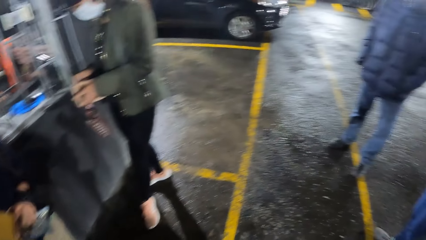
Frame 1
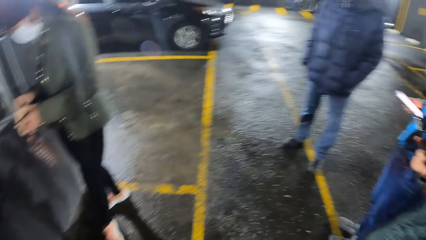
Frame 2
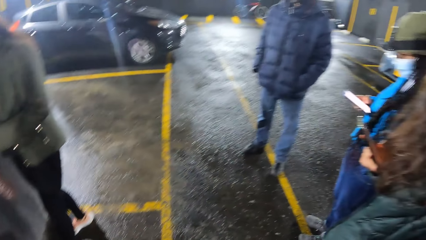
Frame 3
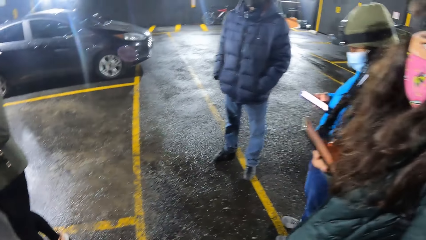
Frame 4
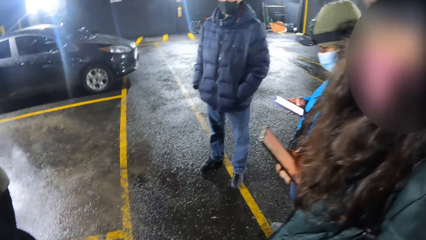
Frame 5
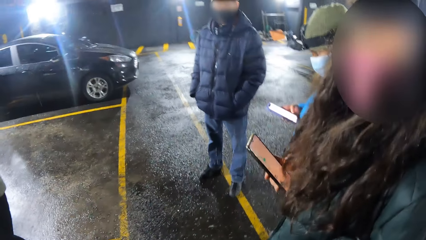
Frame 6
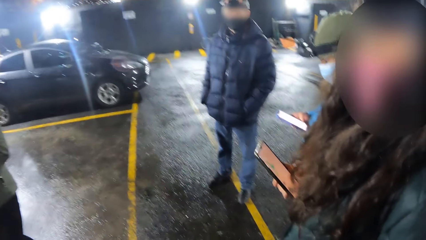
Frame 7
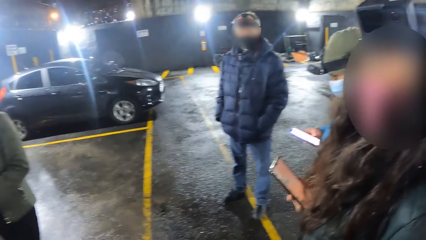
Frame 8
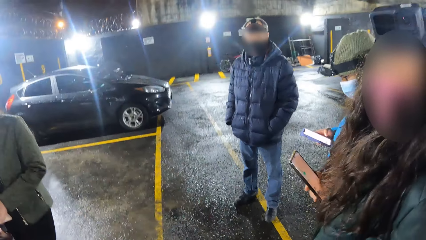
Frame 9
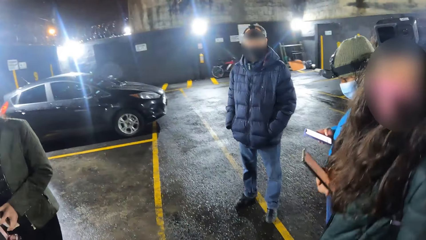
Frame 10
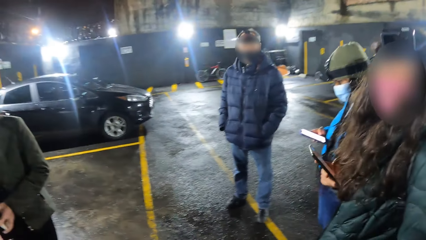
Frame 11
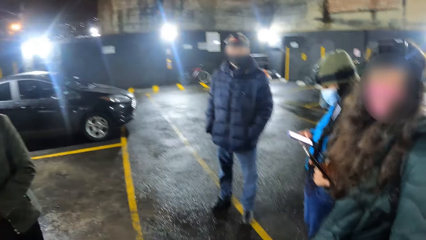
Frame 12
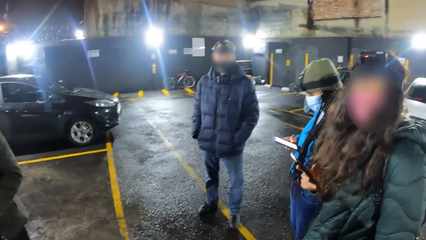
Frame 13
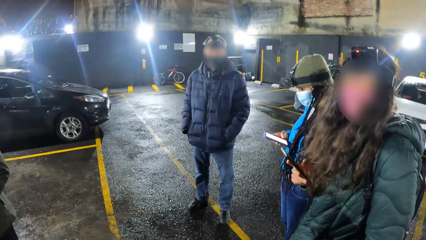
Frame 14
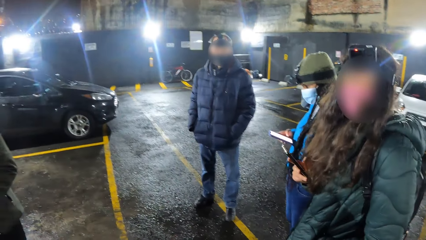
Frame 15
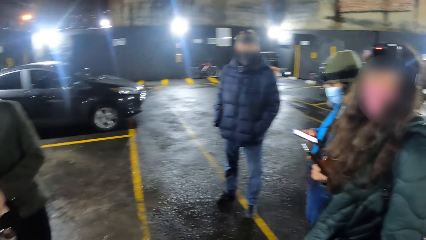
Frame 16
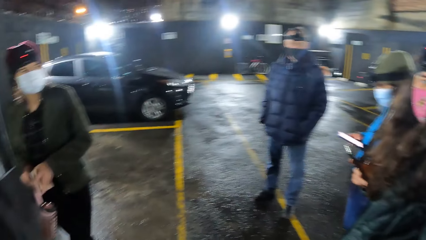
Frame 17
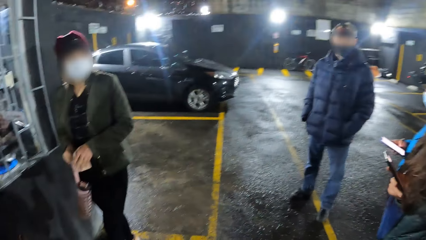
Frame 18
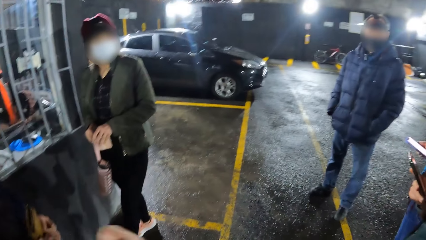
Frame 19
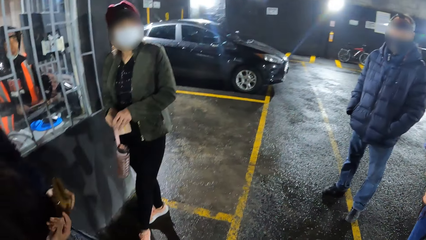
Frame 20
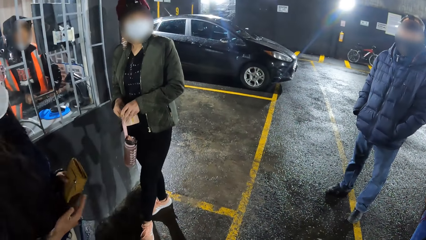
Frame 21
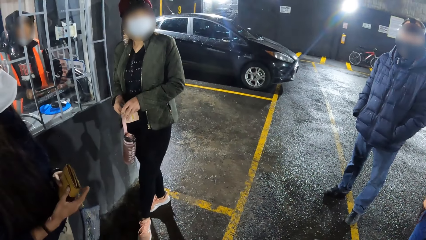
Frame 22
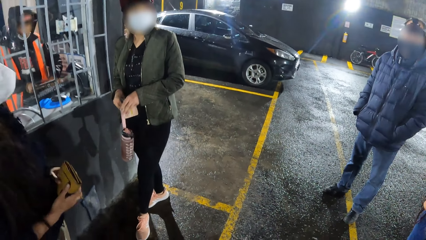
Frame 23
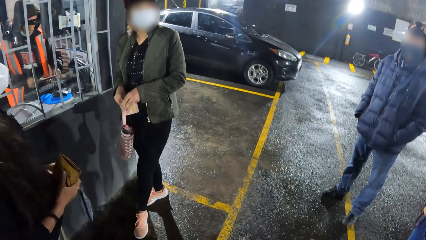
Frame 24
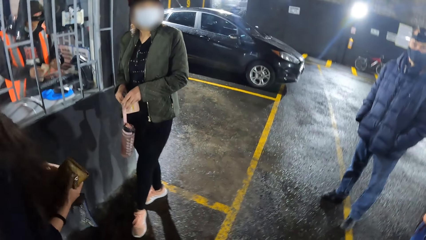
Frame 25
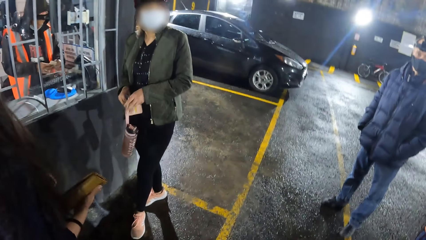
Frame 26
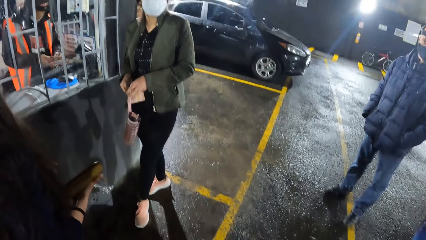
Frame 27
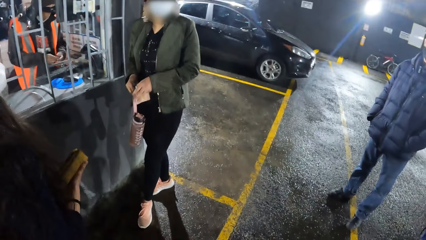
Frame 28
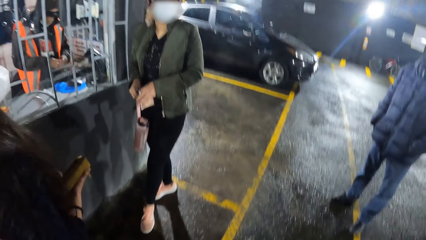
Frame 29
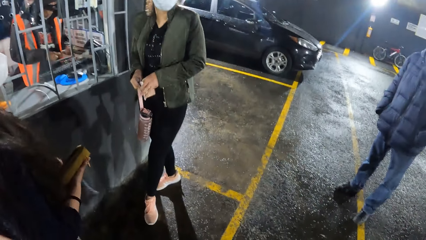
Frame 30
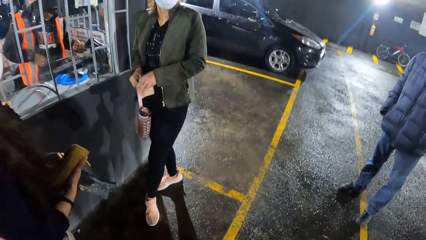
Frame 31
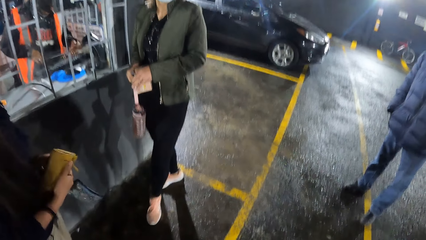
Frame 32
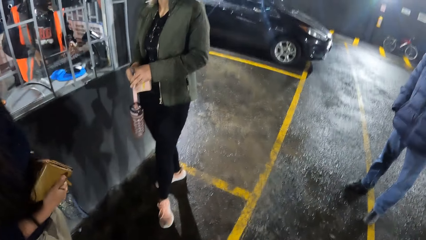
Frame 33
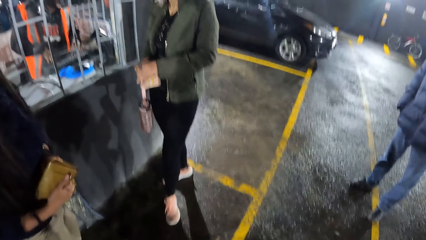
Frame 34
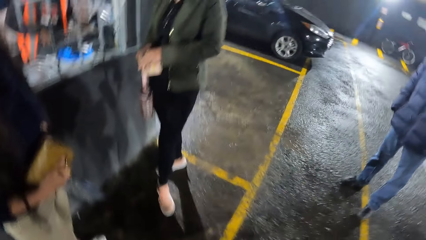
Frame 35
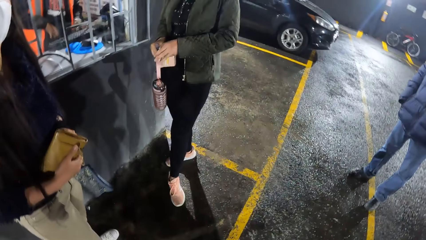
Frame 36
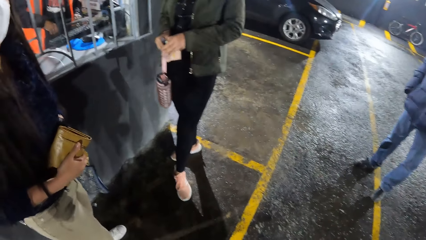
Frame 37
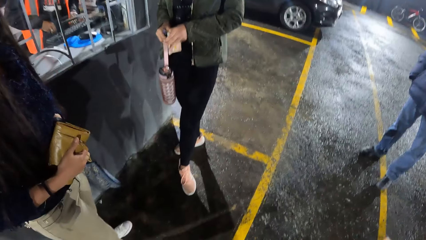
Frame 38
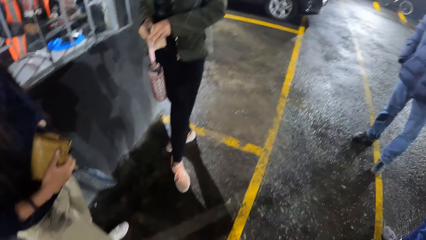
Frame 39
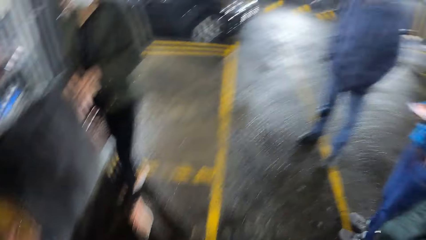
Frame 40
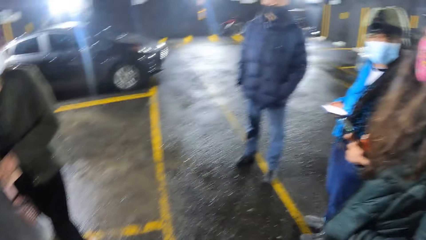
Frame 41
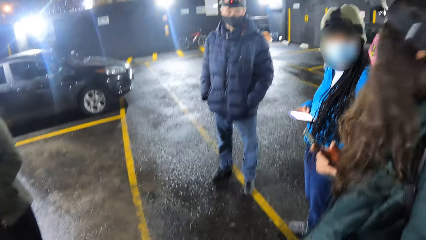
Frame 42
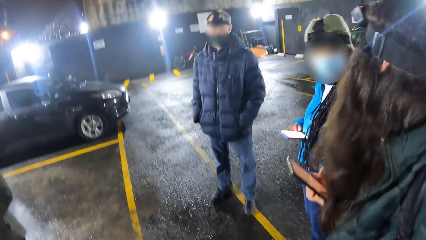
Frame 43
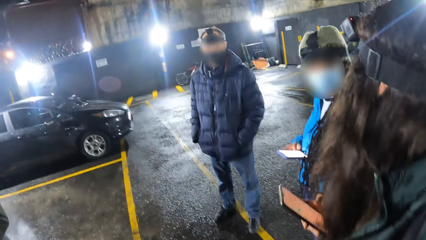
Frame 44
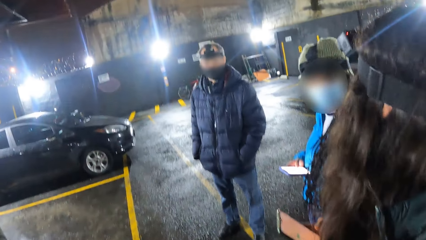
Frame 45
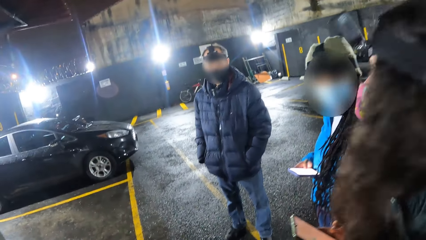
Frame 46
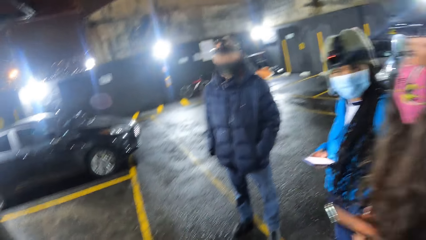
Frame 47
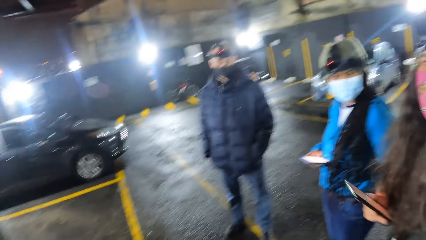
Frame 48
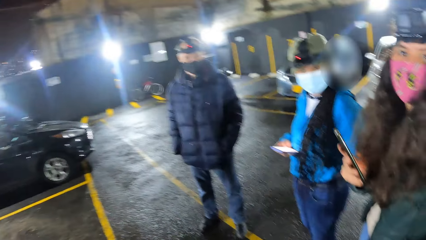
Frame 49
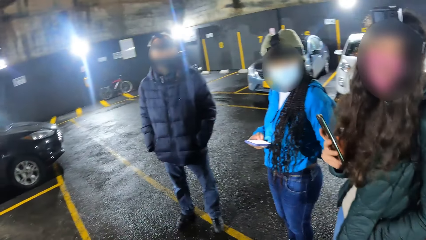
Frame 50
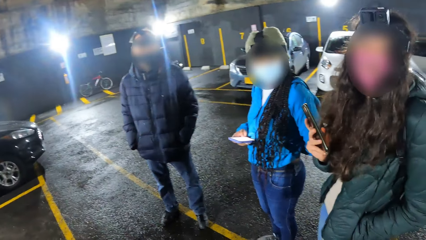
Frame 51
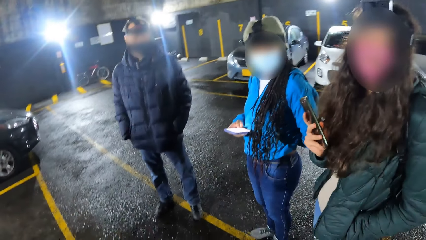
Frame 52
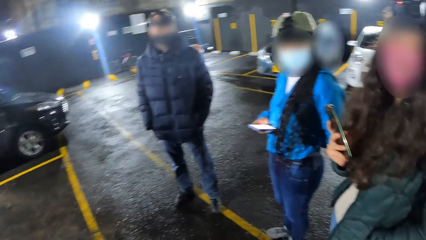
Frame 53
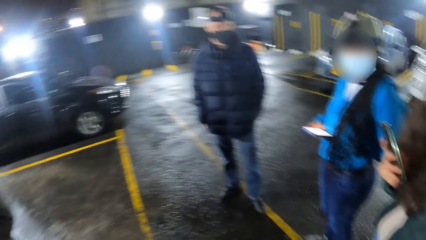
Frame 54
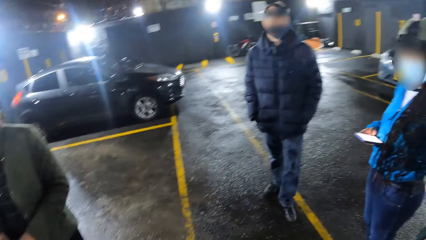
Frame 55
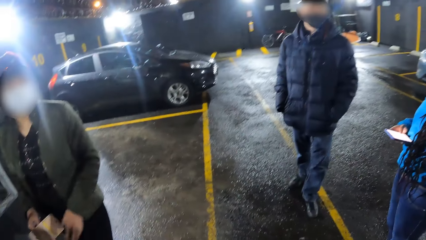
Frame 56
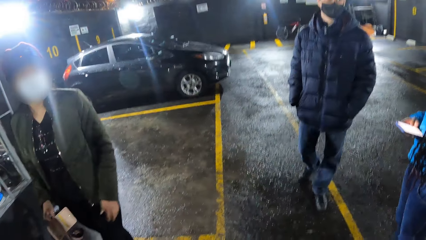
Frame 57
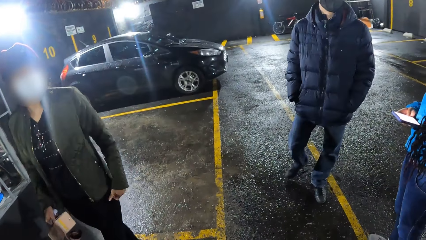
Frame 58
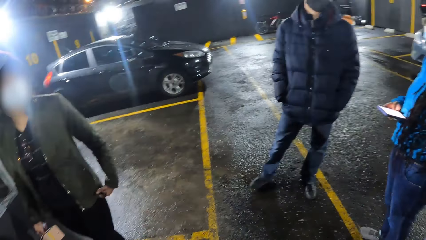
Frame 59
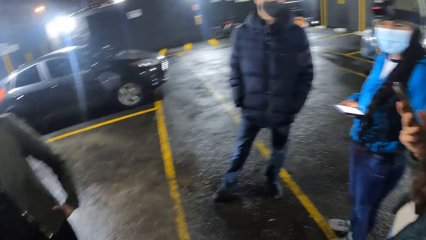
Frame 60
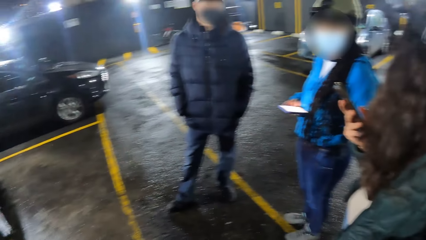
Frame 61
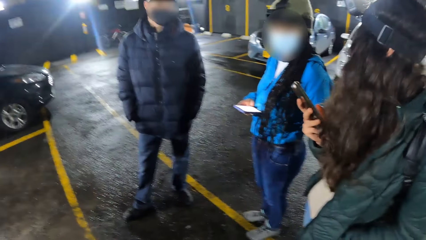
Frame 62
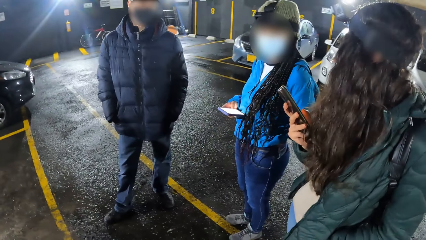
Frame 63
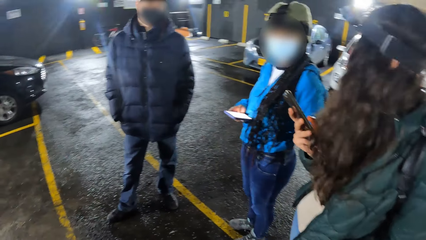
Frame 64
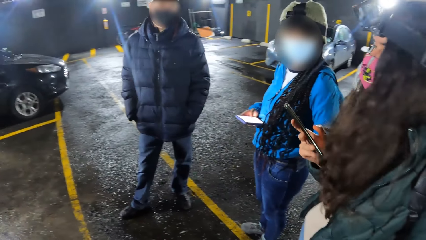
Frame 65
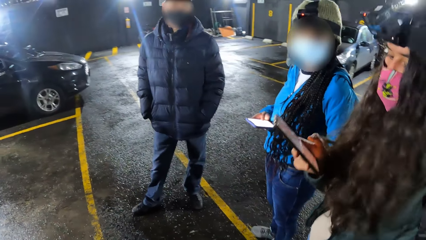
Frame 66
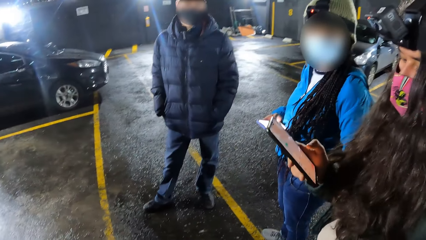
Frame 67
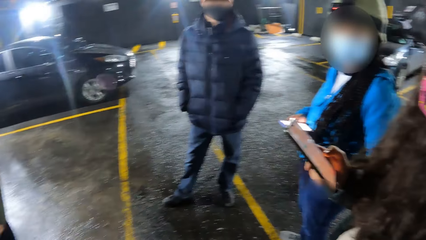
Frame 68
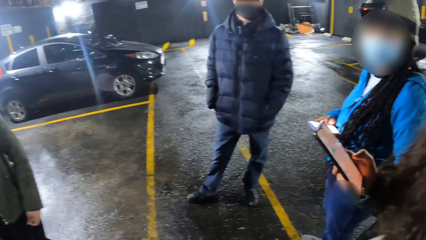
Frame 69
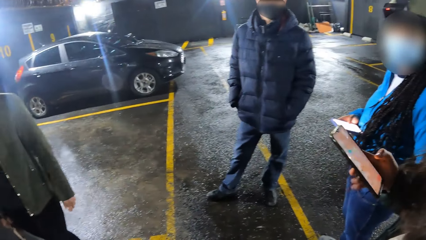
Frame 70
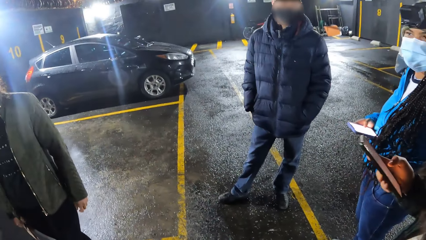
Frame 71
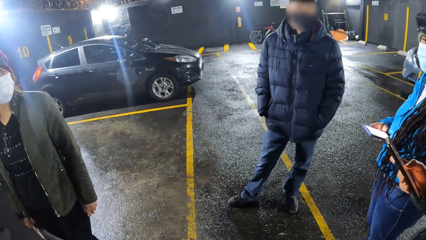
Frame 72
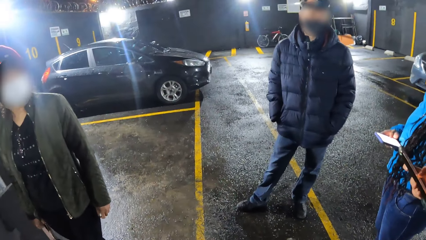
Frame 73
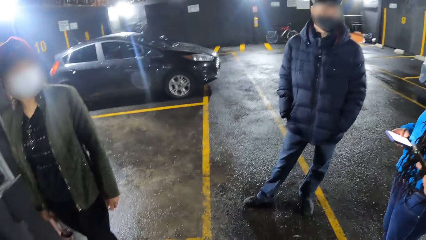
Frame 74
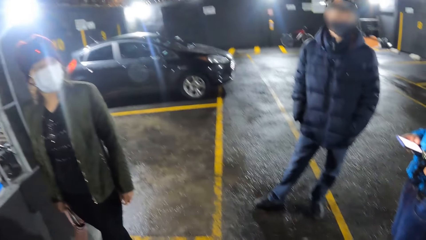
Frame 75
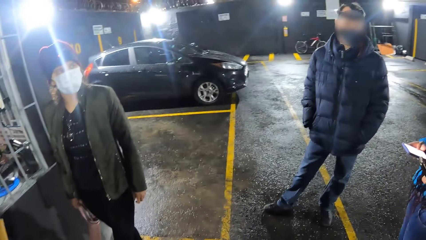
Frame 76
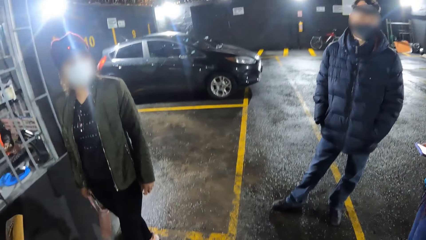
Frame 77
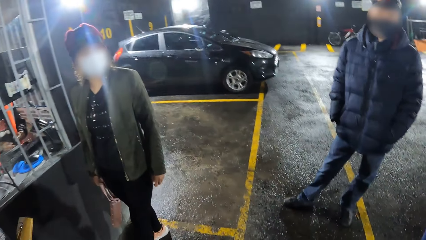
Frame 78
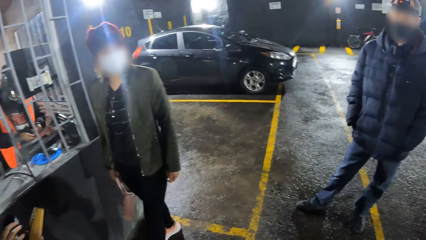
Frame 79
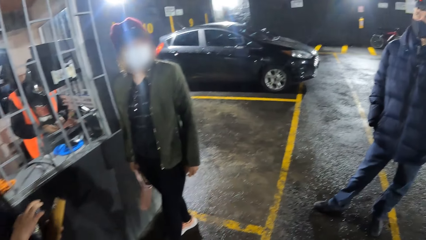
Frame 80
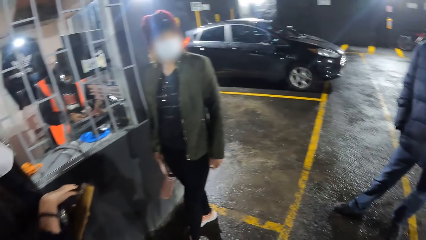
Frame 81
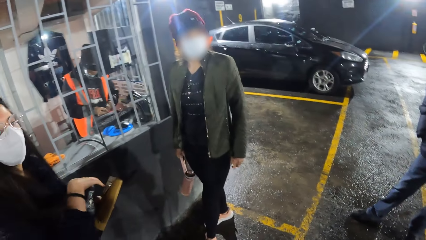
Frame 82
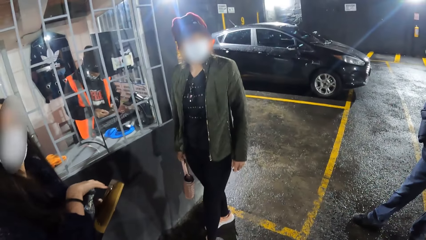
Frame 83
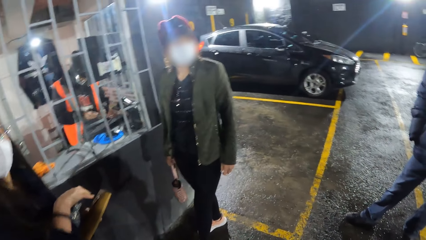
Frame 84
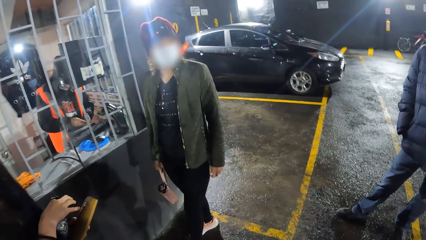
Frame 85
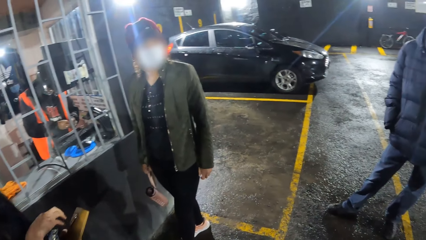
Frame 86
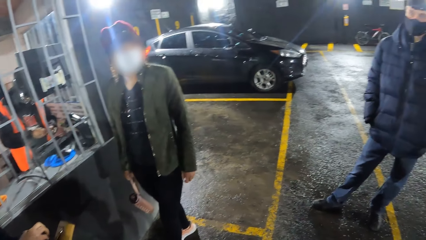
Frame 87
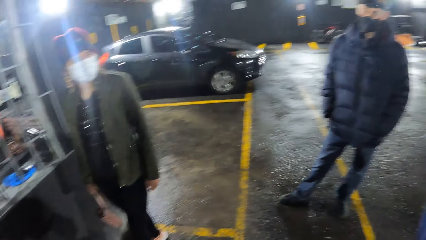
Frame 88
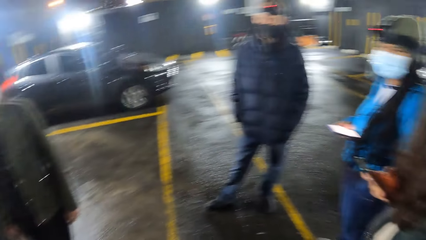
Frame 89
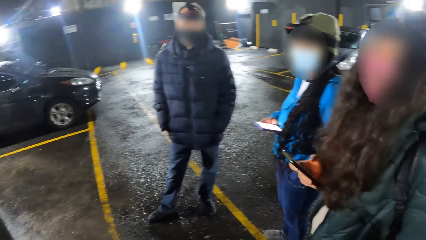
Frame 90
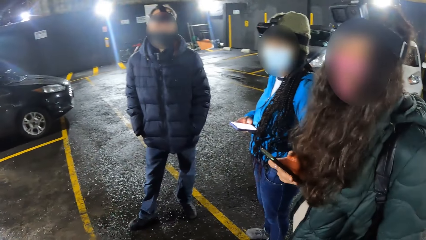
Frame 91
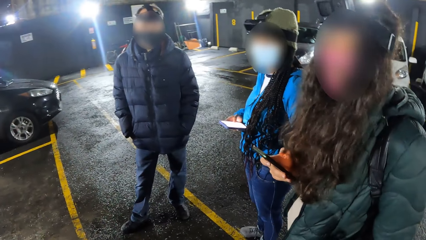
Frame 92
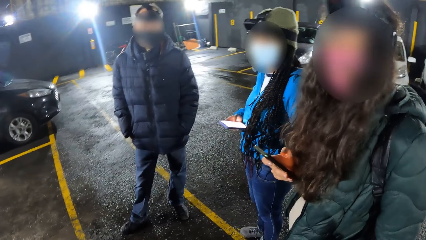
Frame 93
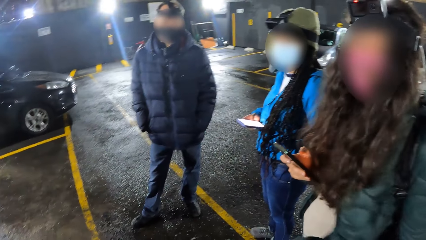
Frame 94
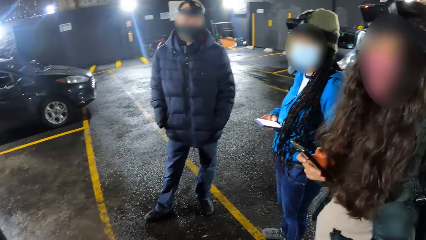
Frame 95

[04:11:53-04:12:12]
The camera wearer looks around. A woman uses a phone. The camera wearer looks around. A man uses a cash machine. The camera wearer looks around. Another woman holds the wallet with her left hand. Another man walks. A third woman uses a phone. The camera wearer looks around.
